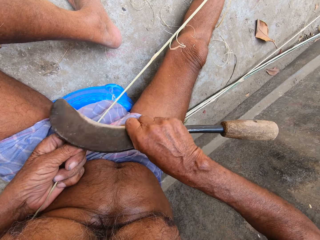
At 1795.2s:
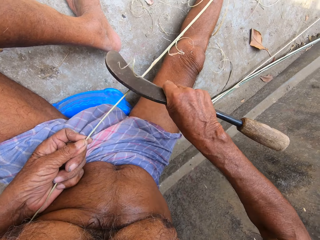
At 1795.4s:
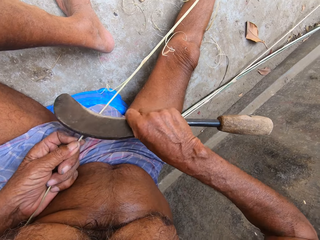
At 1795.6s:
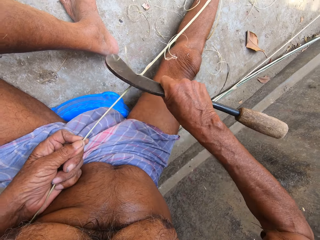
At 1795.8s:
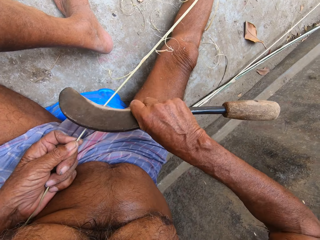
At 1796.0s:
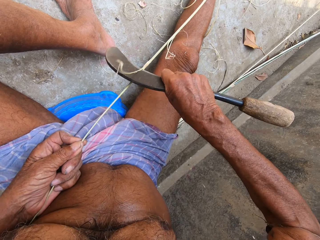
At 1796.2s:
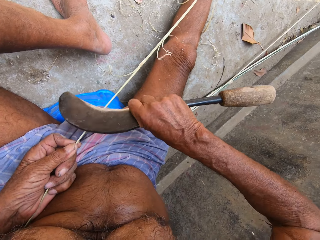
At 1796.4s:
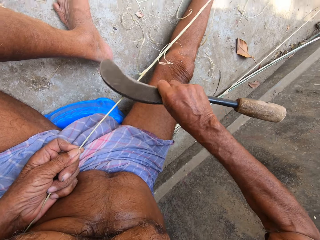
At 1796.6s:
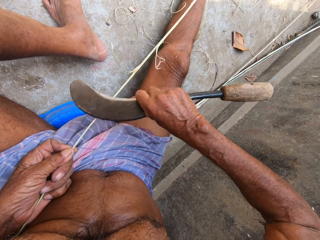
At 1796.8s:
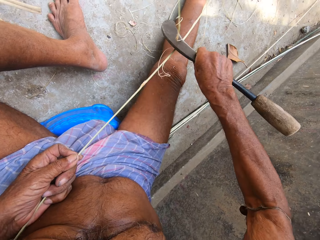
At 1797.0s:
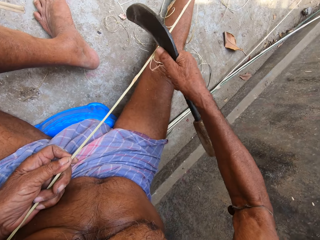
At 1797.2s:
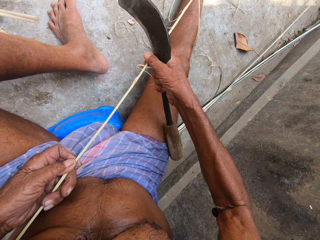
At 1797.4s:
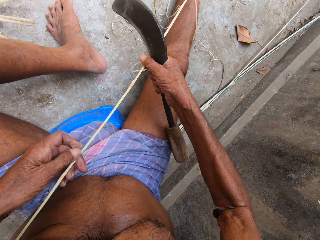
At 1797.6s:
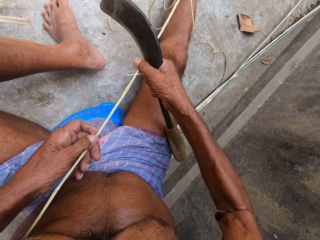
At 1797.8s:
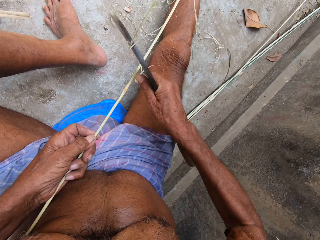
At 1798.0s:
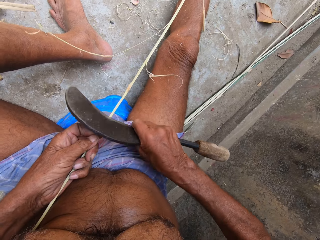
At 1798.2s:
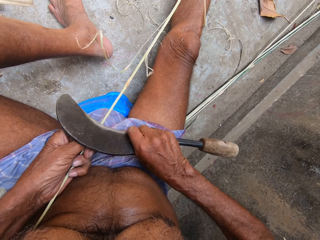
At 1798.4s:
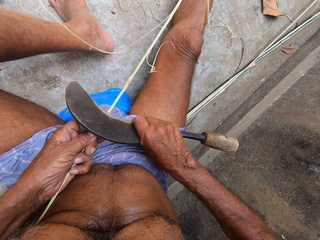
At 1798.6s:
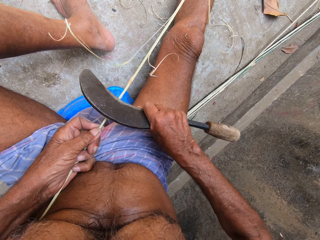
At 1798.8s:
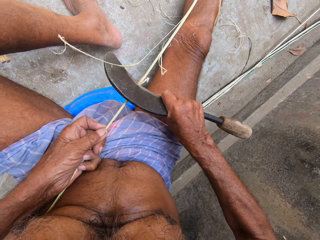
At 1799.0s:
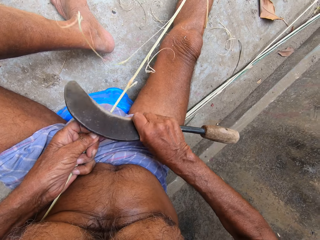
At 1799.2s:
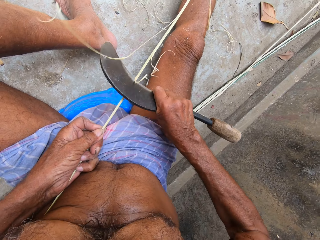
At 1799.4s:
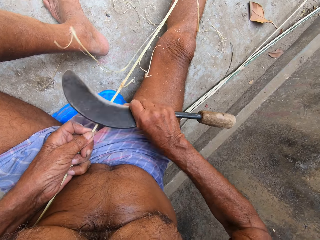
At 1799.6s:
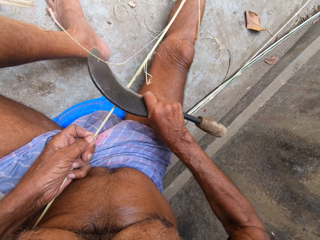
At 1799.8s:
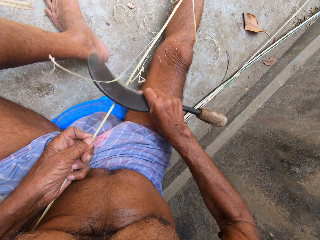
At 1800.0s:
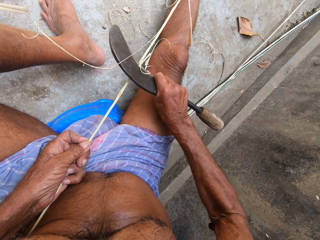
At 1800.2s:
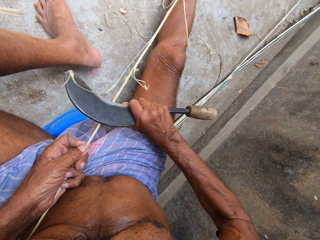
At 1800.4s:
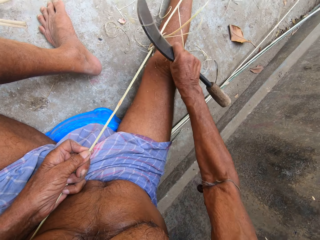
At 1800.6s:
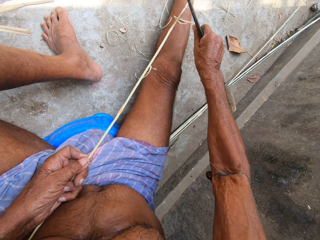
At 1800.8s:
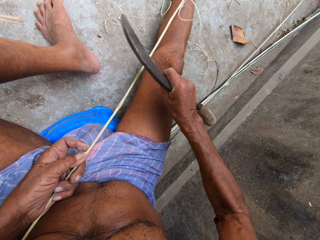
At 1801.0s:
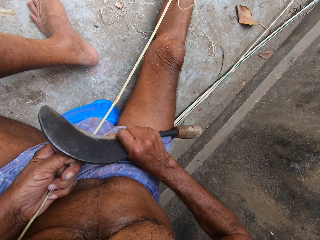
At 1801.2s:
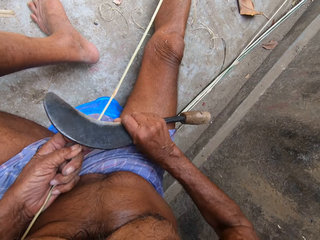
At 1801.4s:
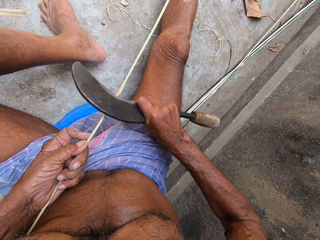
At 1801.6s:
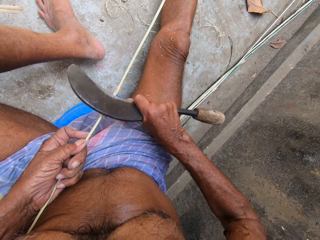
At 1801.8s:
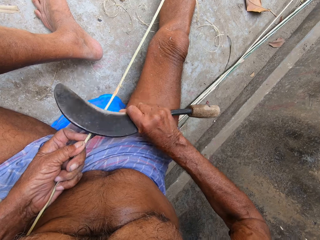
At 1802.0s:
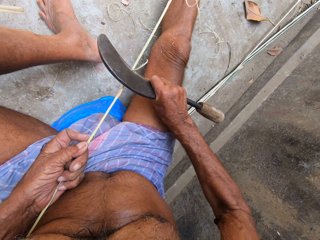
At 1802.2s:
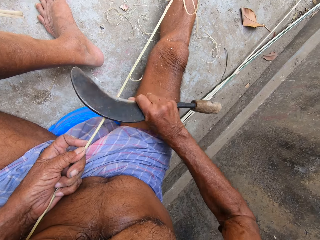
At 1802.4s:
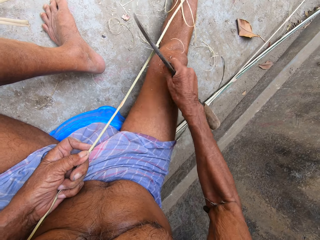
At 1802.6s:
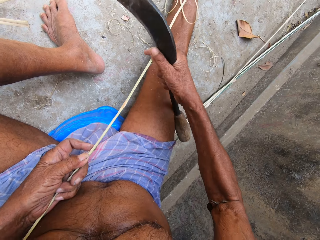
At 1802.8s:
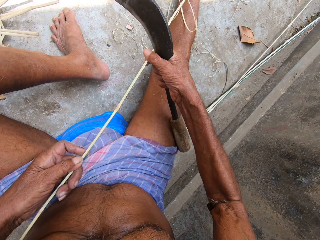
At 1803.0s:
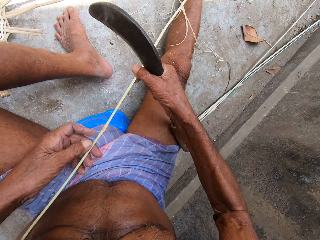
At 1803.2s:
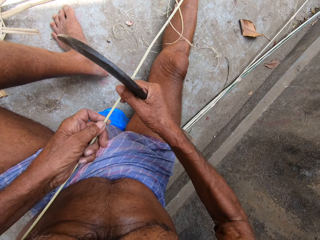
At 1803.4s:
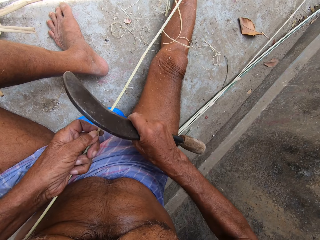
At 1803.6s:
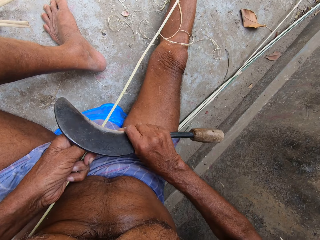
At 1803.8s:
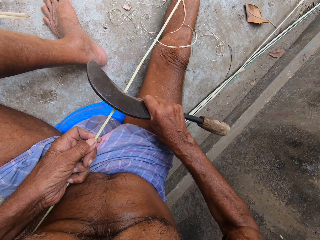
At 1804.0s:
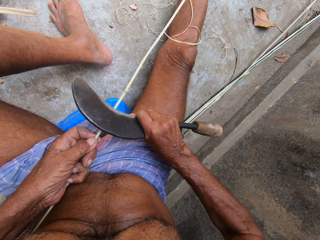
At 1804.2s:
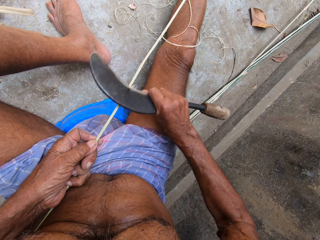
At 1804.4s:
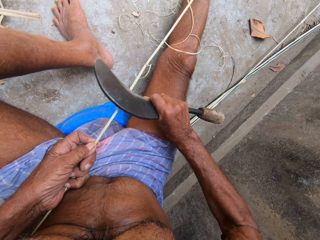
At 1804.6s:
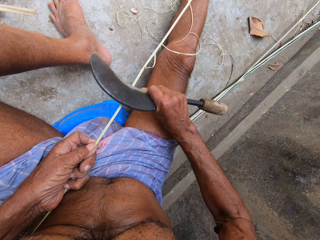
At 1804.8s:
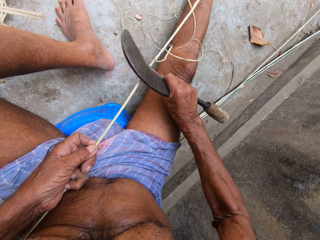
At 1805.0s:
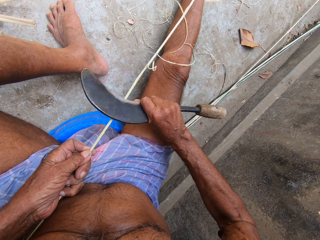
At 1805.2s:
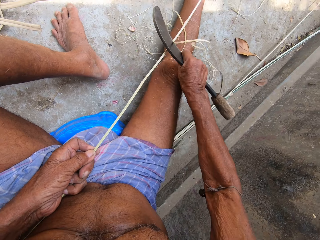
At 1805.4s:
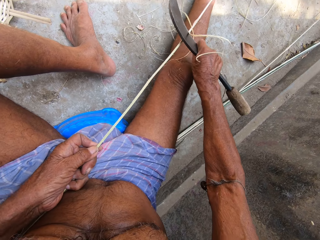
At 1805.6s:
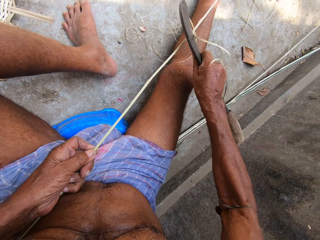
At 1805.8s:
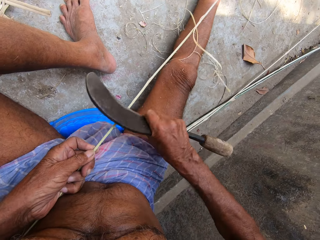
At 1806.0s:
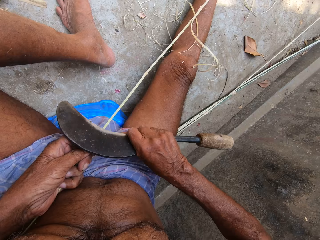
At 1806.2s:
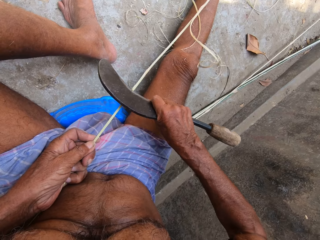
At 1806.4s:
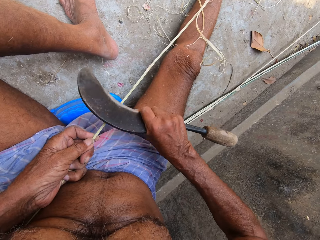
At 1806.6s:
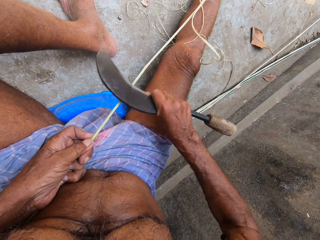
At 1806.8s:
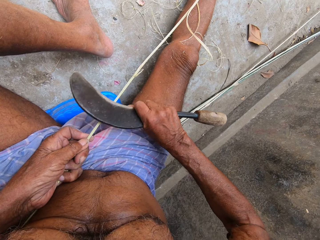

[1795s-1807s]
The camera wearer draws the bamboo strip from the floor with both hands. He trims the bamboo strip with the sickle in his right hand. He draws the bamboo strip from the floor with both hands. He trims the bamboo strip with the sickle in his right hand.

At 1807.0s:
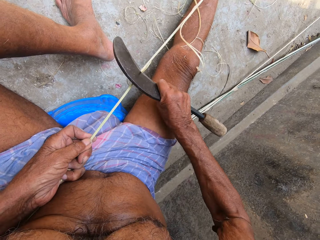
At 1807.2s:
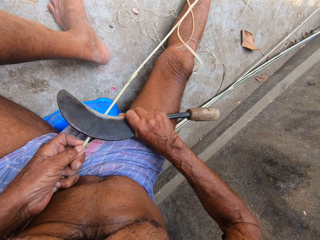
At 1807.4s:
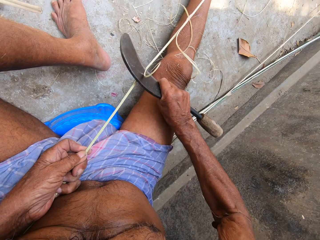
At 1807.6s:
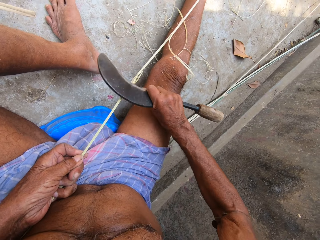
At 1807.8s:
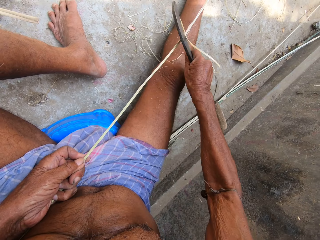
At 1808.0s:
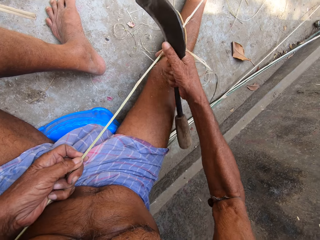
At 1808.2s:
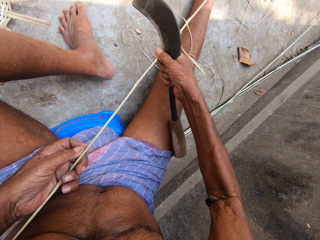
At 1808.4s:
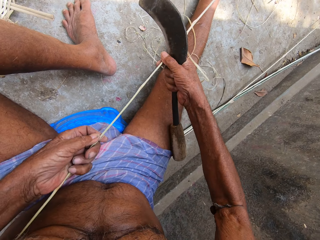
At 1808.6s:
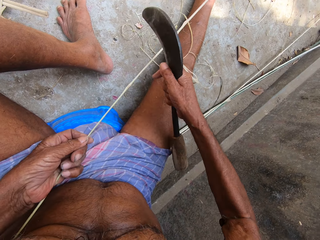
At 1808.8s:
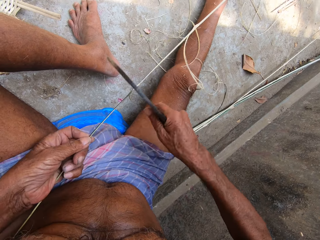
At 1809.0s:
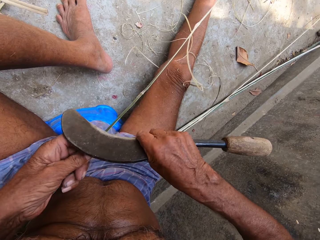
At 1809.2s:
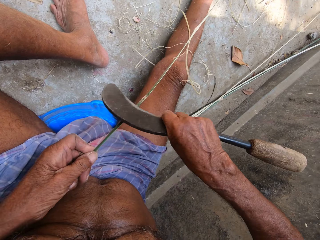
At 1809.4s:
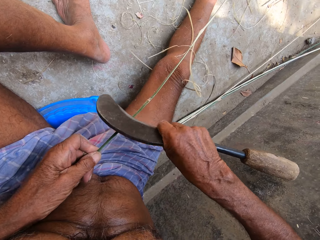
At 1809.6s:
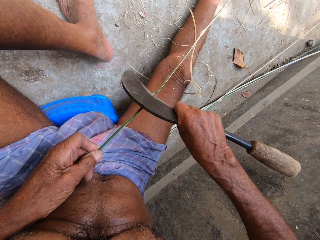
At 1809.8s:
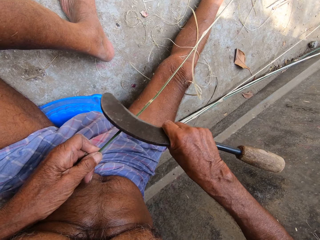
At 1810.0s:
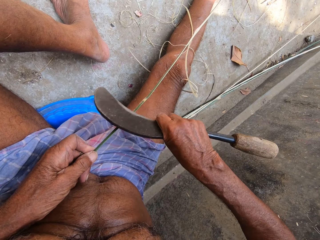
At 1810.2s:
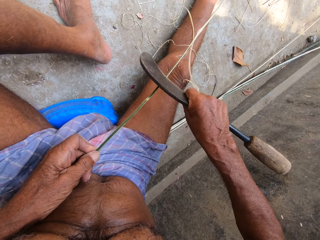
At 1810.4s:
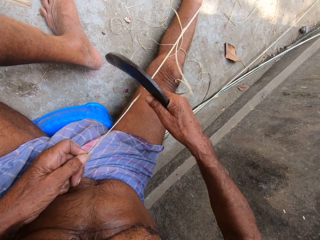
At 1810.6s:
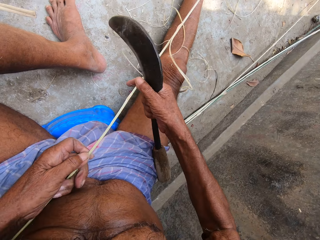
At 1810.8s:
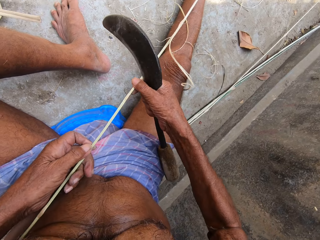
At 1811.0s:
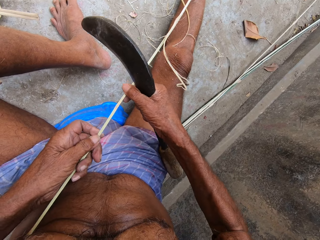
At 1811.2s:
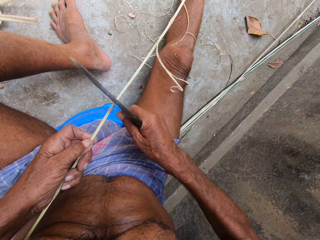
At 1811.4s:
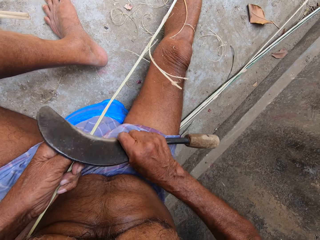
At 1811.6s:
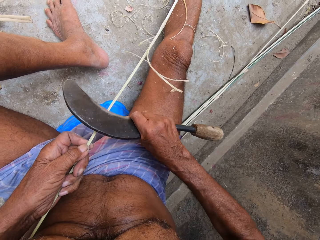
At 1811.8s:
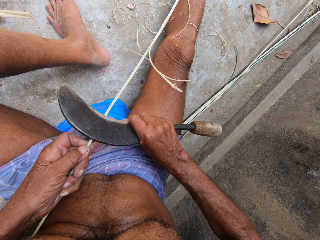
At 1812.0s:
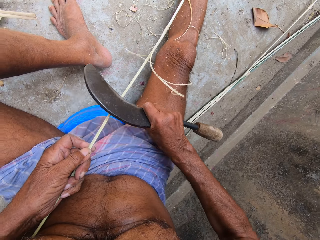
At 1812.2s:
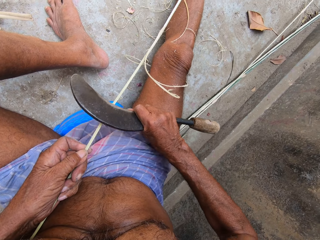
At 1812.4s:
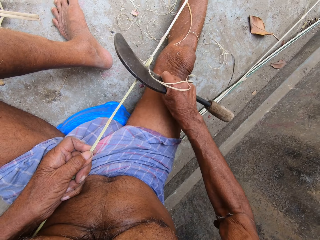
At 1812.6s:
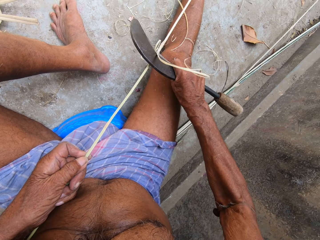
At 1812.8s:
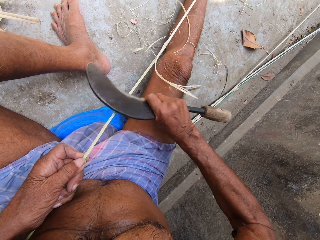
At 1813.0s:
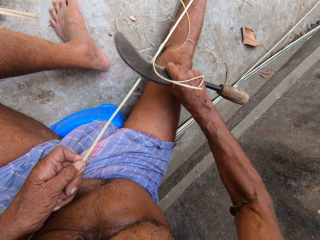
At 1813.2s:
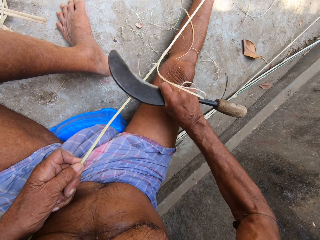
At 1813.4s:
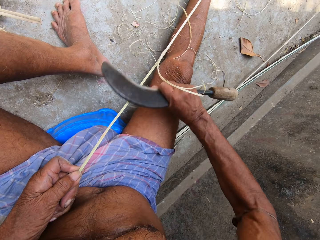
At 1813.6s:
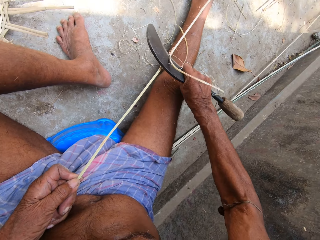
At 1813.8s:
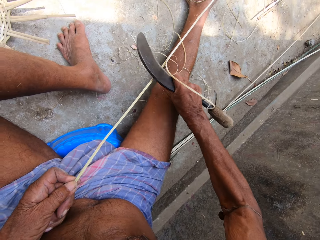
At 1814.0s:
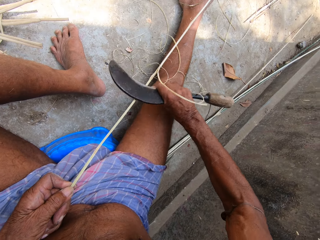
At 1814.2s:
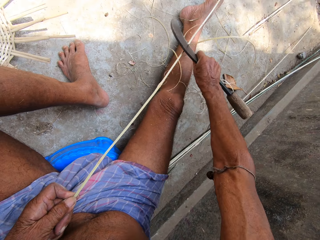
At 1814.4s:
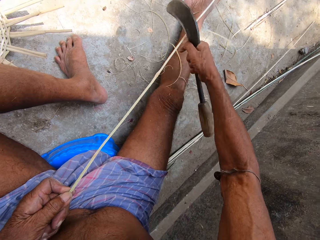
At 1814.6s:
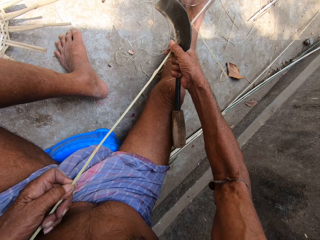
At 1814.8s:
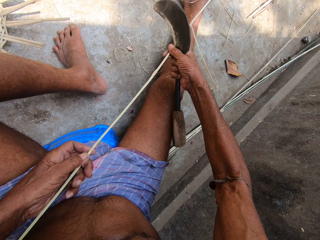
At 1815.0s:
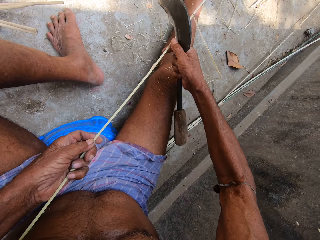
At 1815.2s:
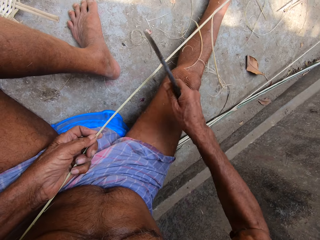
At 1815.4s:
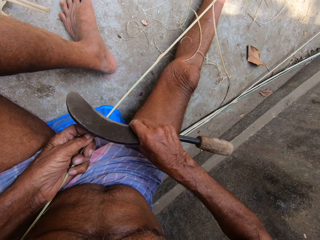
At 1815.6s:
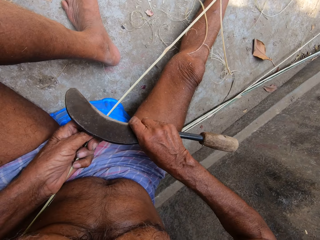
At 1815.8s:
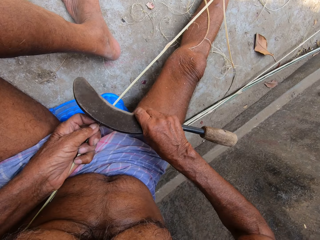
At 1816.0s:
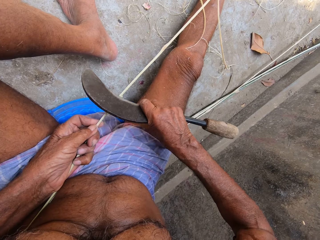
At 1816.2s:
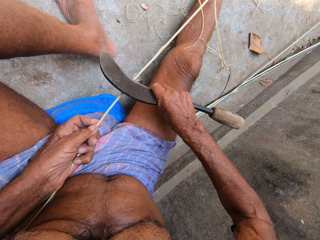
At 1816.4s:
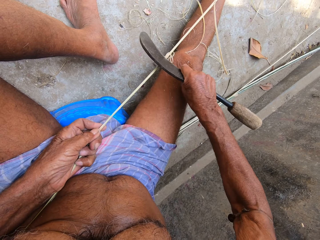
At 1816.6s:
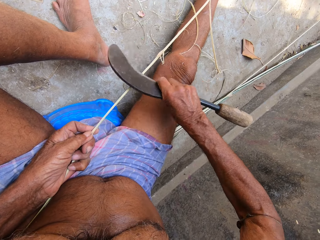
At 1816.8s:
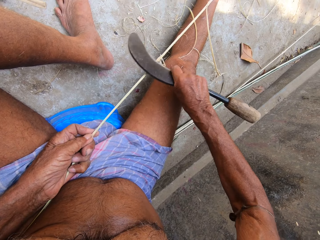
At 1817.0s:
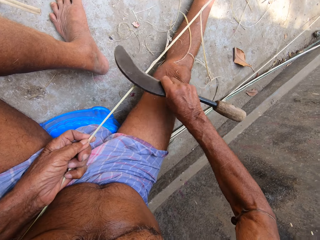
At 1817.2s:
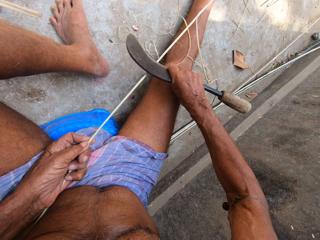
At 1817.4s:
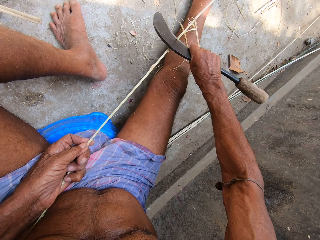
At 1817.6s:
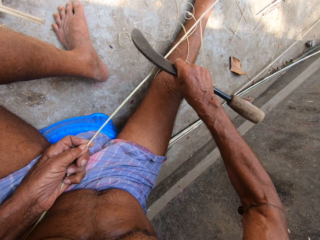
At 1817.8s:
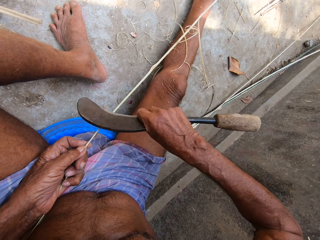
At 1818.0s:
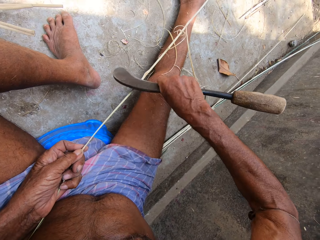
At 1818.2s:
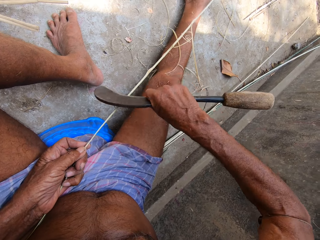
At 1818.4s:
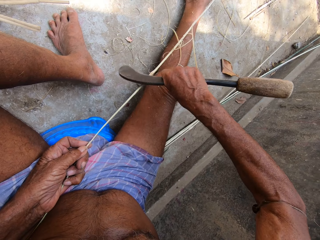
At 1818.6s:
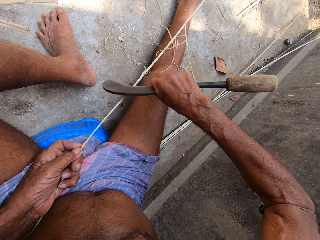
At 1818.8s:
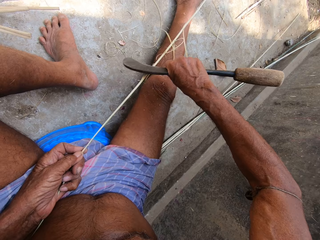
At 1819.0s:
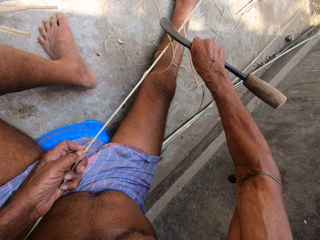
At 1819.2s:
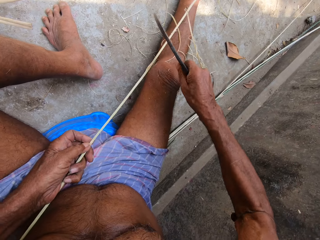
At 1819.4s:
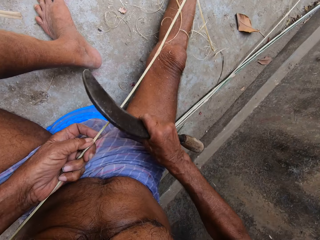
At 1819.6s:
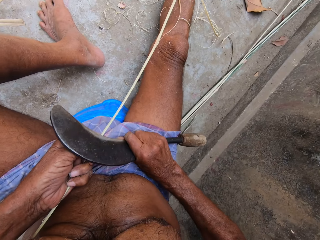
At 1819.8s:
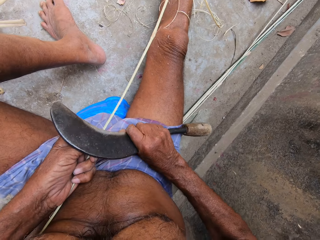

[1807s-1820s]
The camera wearer draws the bamboo strip from the floor with both hands. He trims the bamboo strip with the sickle in his right hand. He draws the bamboo strip from the floor with both hands. He trims the bamboo strip with the sickle in his right hand. He draws the bamboo strip from the floor with both hands. He trims the bamboo strip with the sickle in his right hand.
